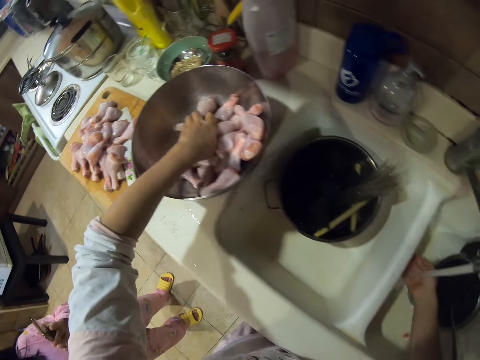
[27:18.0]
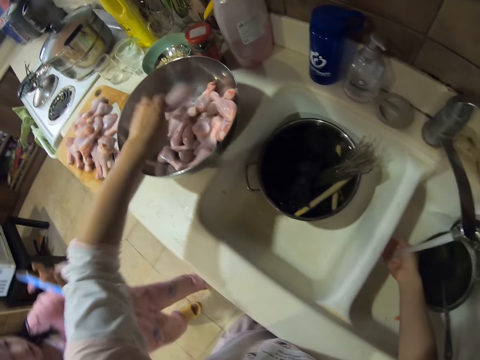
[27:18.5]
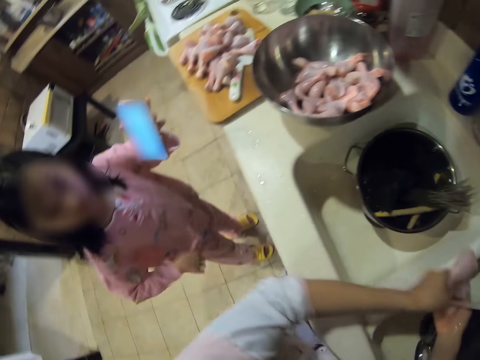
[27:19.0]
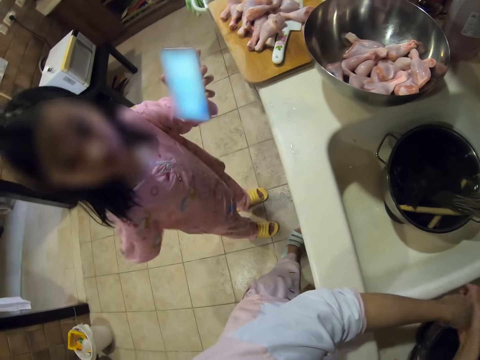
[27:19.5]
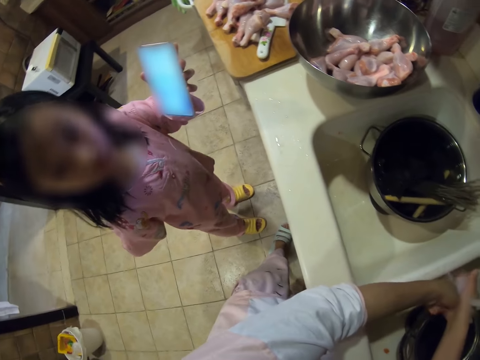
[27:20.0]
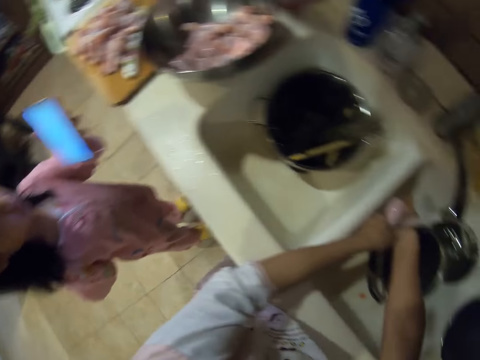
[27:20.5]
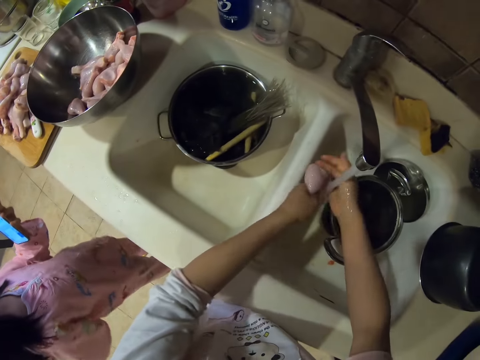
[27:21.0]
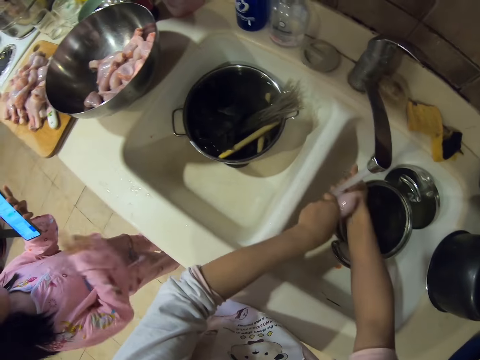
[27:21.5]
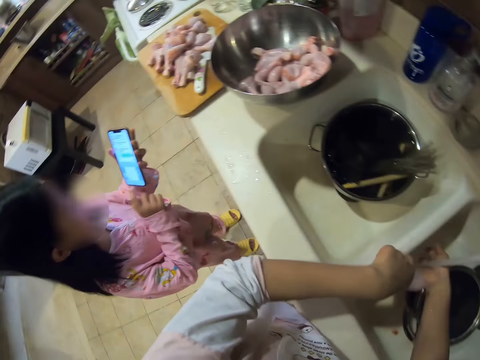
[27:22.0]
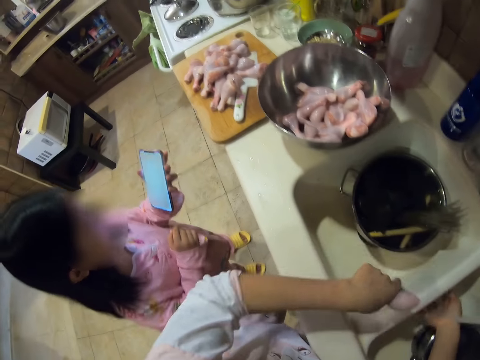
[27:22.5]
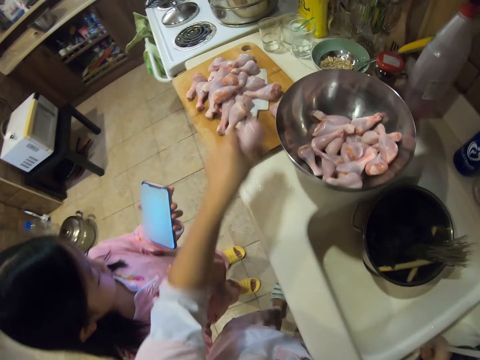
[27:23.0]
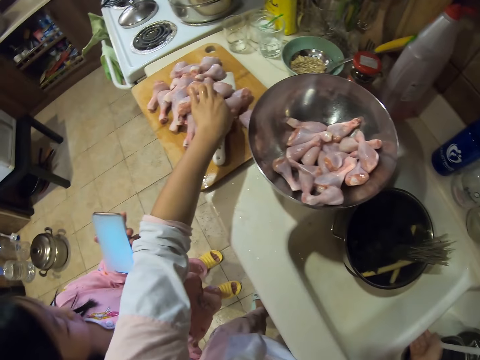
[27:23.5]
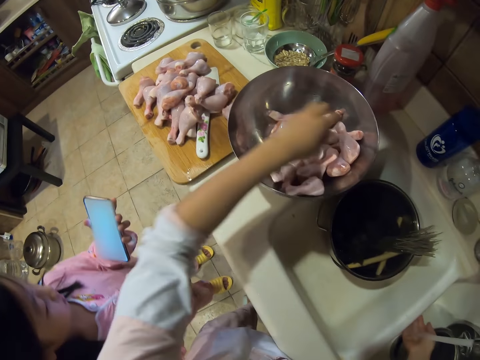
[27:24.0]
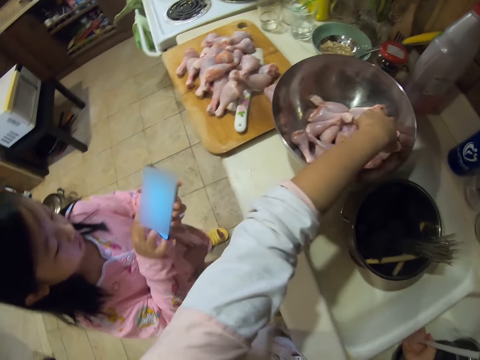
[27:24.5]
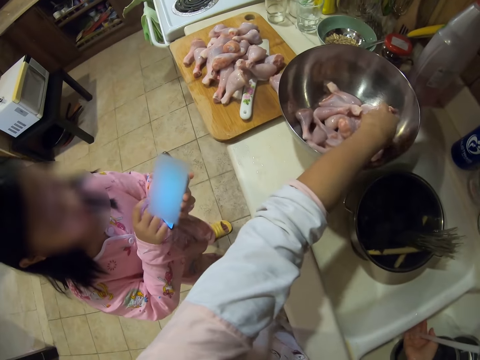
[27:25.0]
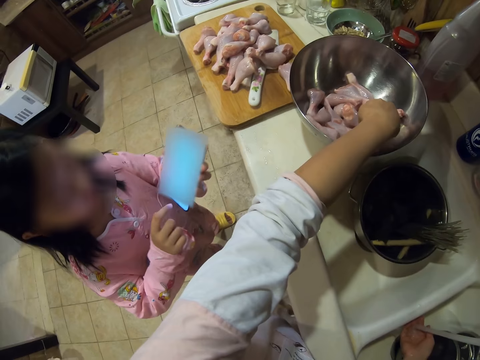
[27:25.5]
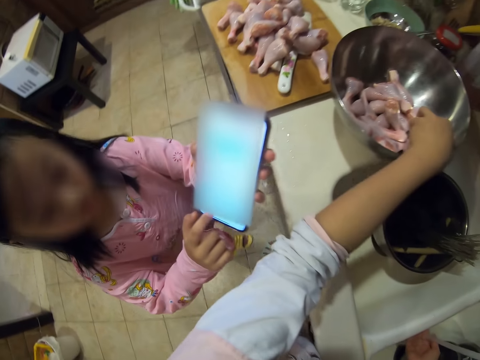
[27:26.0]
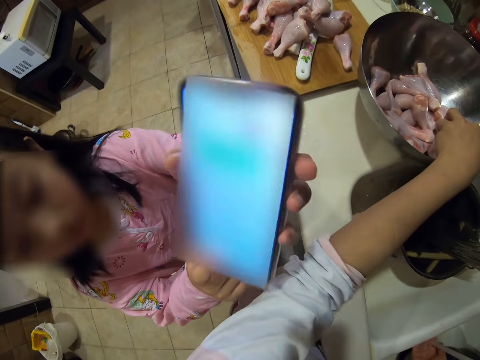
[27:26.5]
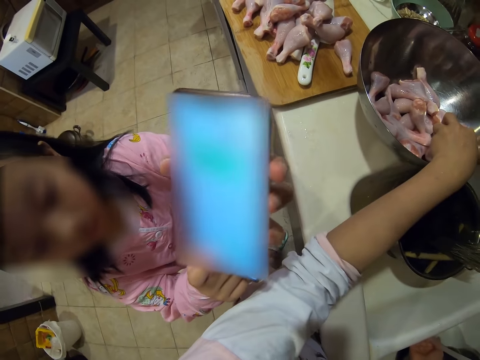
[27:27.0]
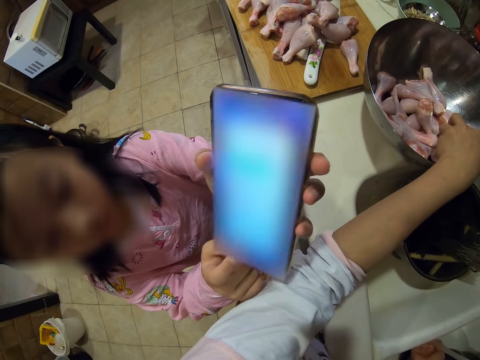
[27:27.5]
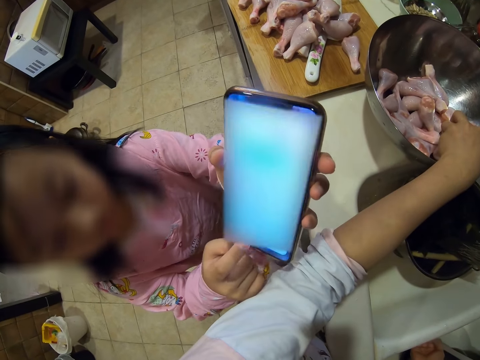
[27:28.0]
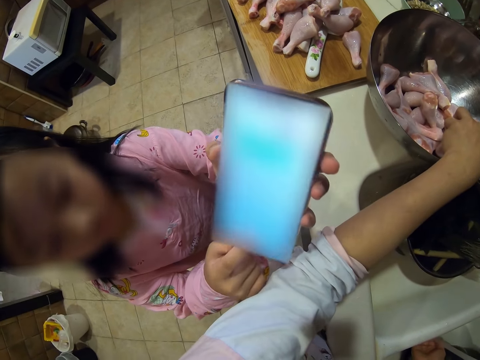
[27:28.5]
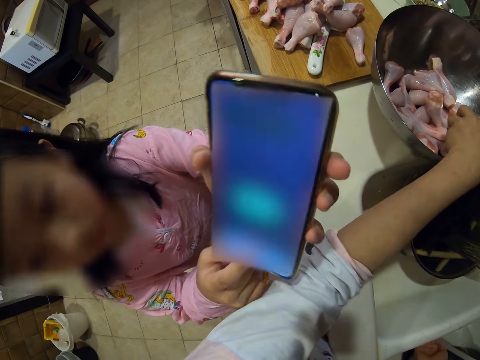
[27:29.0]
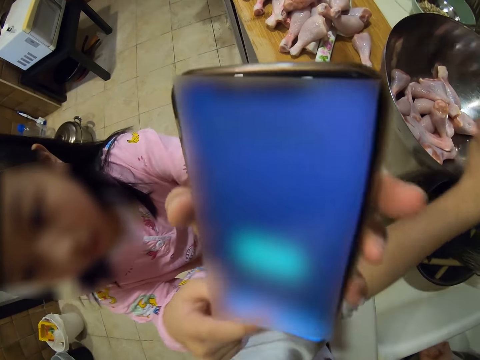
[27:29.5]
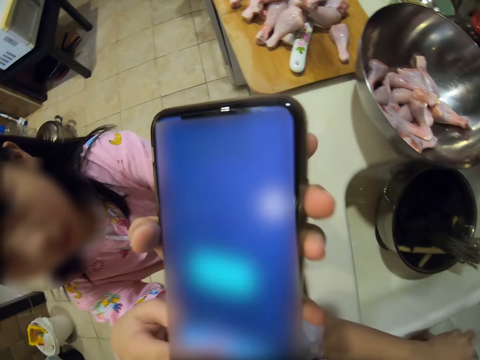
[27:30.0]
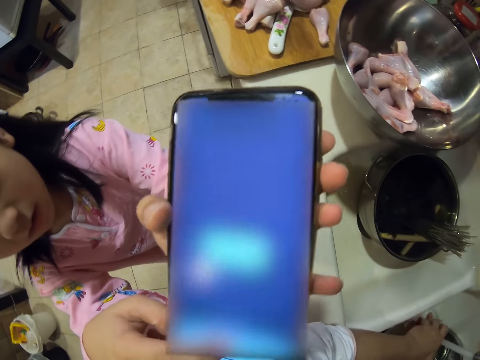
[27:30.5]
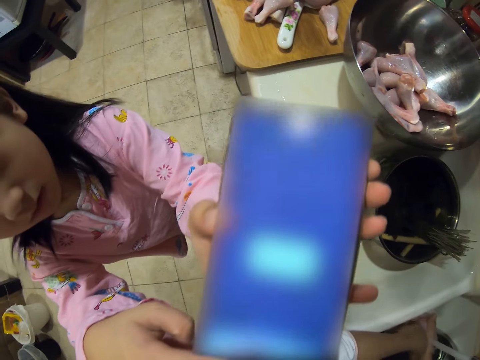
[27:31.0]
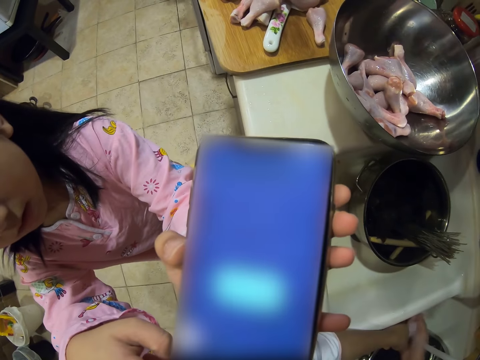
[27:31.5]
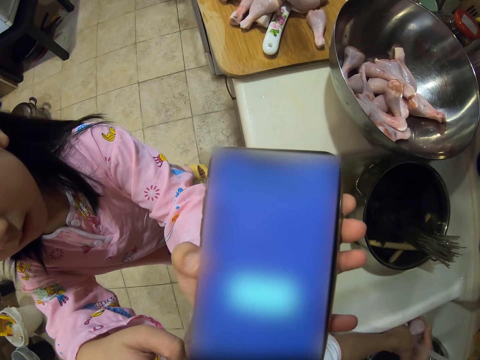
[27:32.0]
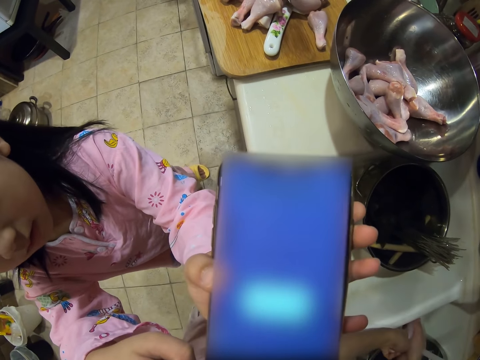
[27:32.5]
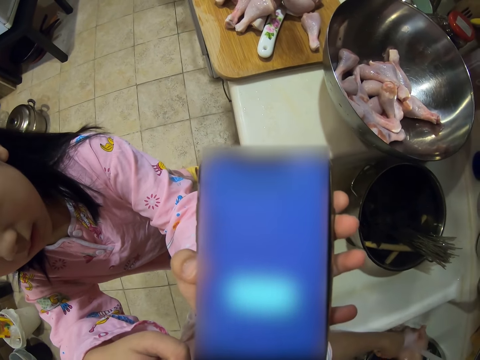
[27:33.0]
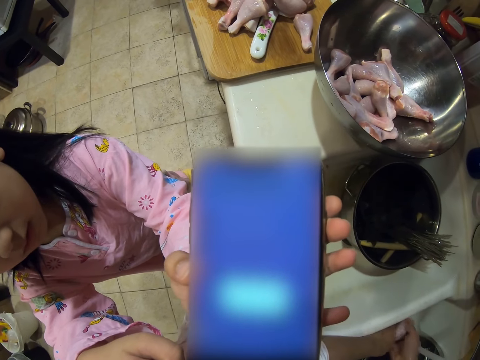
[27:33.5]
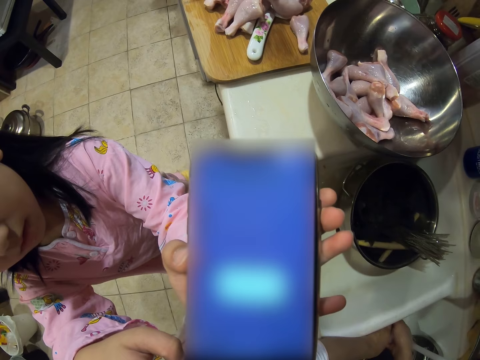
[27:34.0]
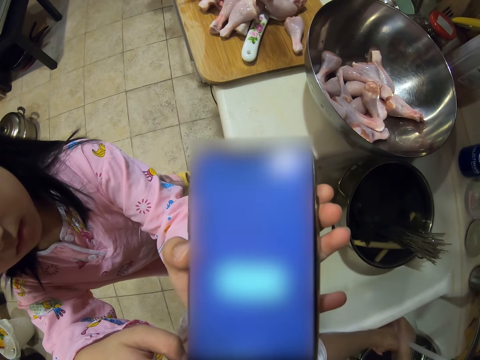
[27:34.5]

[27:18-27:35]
The camera wearer picks raw chicken drumsticks from a bowl. They wash the raw chicken drumsticks. A lady talks to the camera wearer. The camera wearer talks to the lady. The lady presses a phone. The camera wearer puts the raw chicken drumsticks on a chopping board and talks to the lady. They pick the raw chicken drumsticks from the bowl. The lady operates the cellphone, shows the camera wearer the phone, and presses the phone. The camera wearer looks at the phone. They talk to the lady. They wash the raw chicken drumsticks.

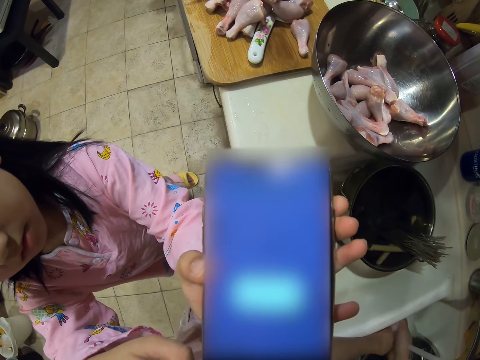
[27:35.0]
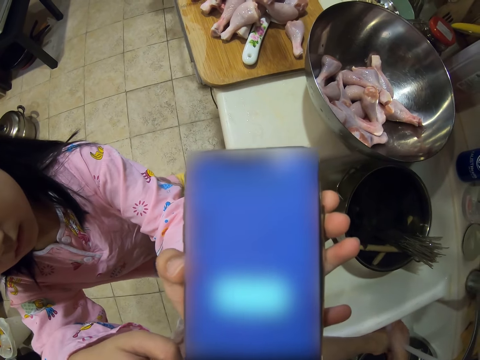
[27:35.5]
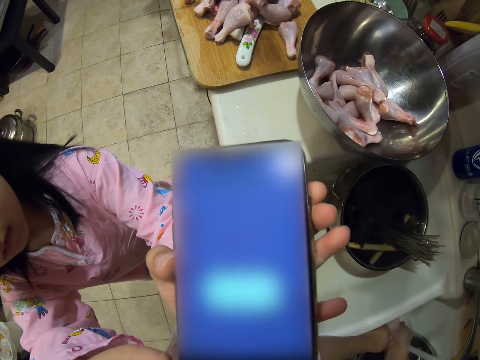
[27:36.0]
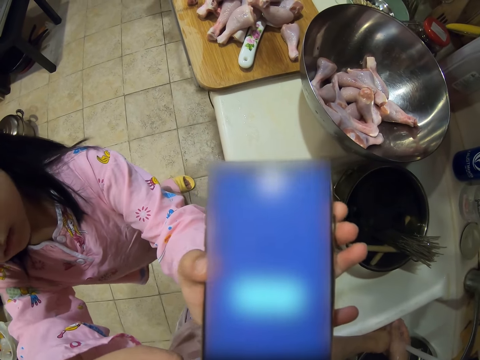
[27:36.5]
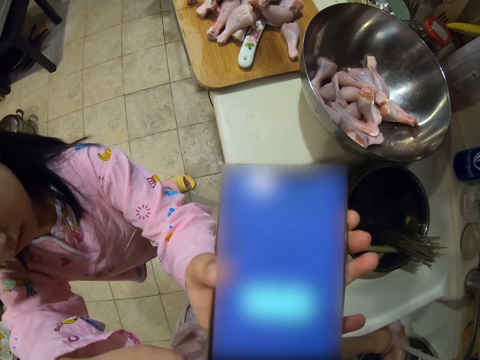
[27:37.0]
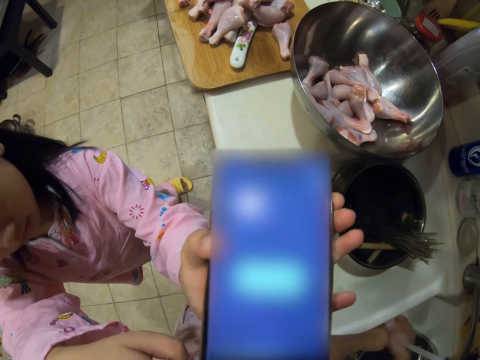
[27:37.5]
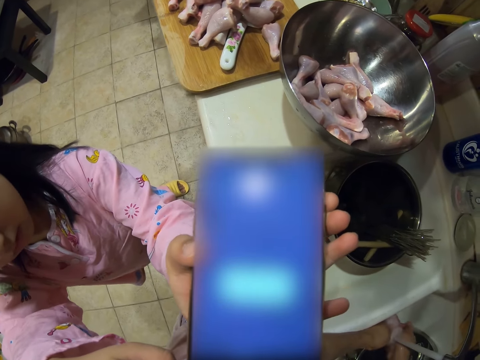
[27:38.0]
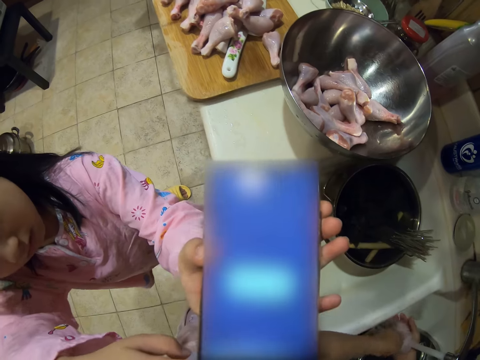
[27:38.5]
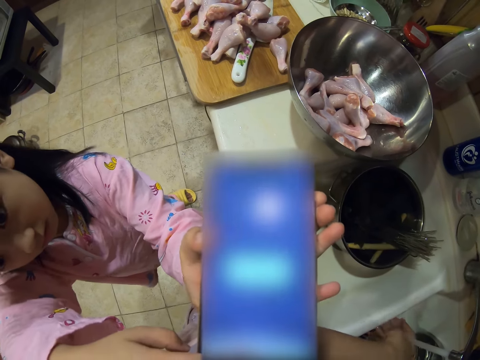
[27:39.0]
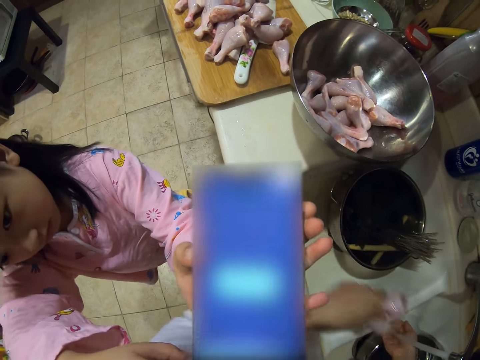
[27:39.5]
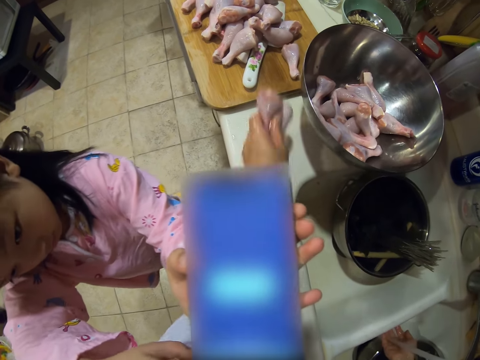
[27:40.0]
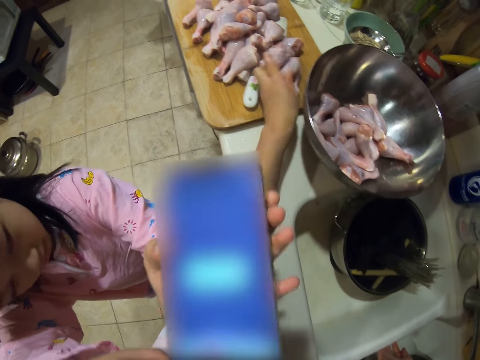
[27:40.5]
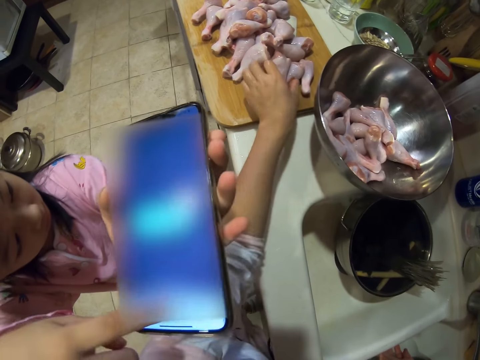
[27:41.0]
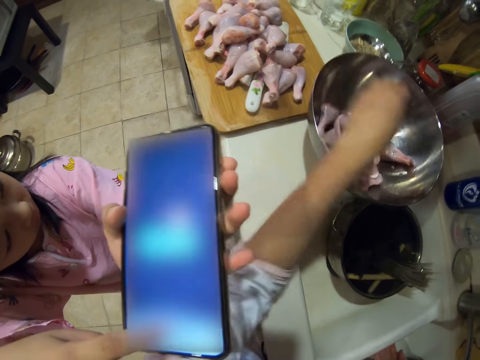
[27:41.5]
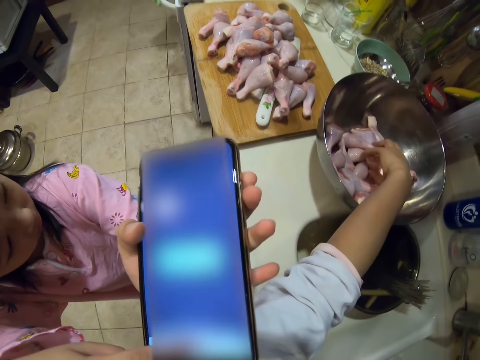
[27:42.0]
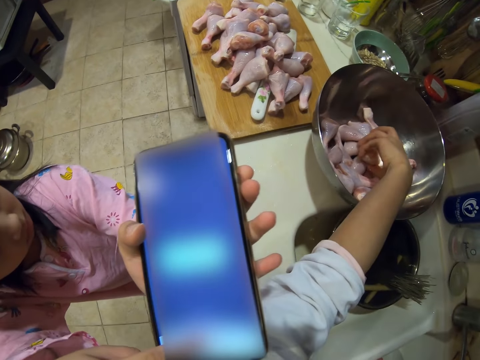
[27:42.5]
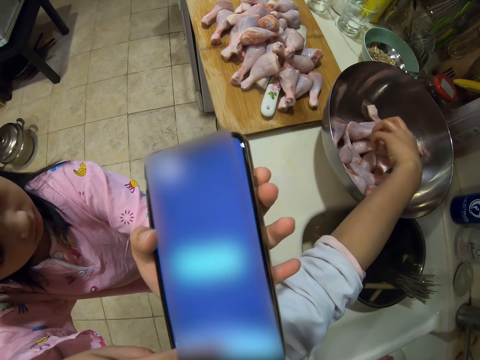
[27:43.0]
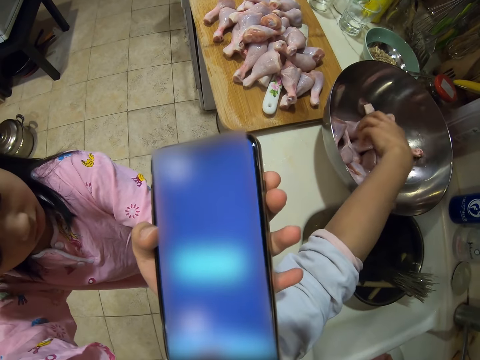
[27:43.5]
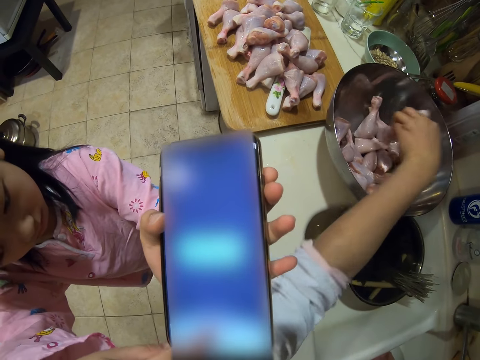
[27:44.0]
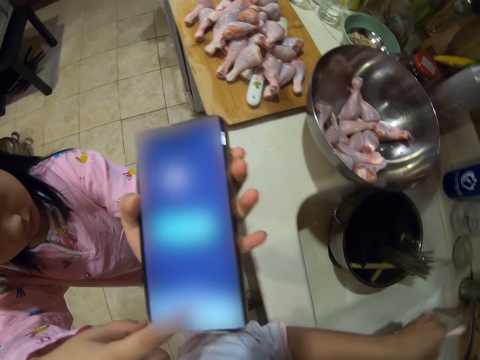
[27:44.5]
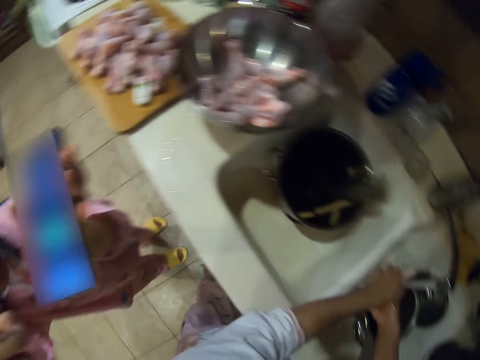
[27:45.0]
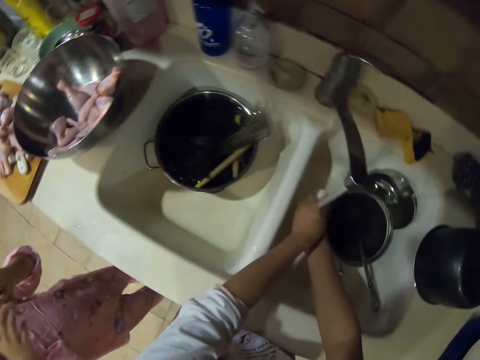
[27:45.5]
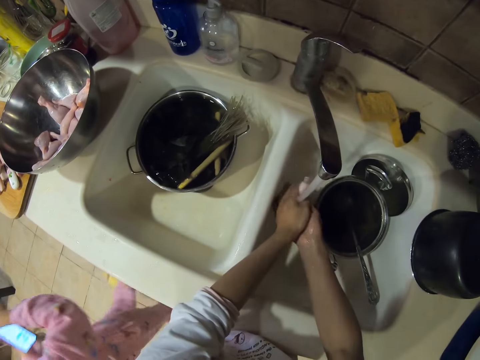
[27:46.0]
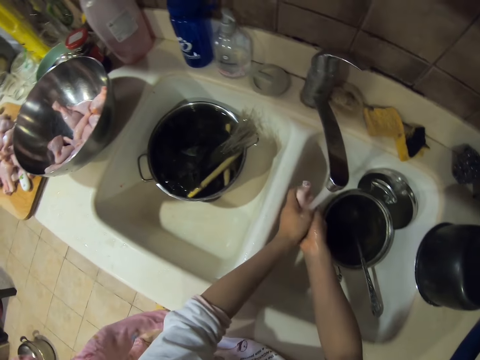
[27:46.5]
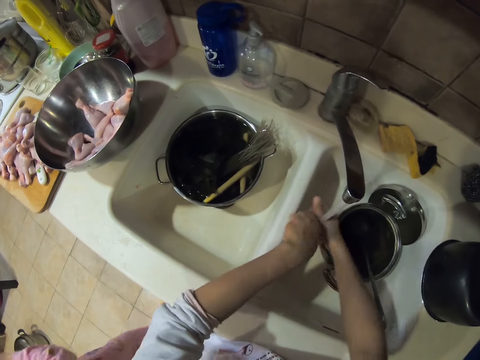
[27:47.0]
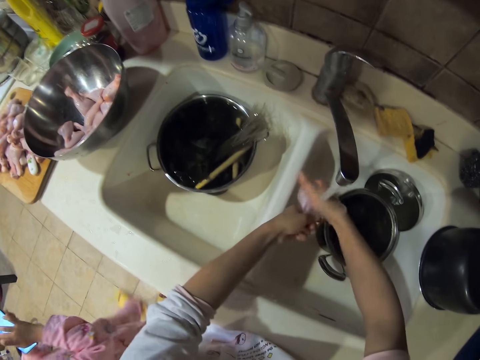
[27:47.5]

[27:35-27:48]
The camera wearer talks to a lady. They wash the chicken drumsticks. They put raw chicken drumsticks on a chopping board. They pick the raw chicken drumsticks from a bowl and talk to the lady. They wash the raw chicken drumsticks.
